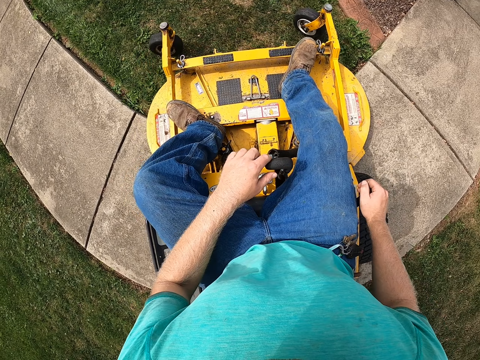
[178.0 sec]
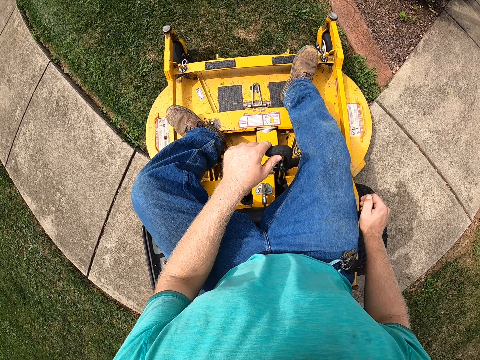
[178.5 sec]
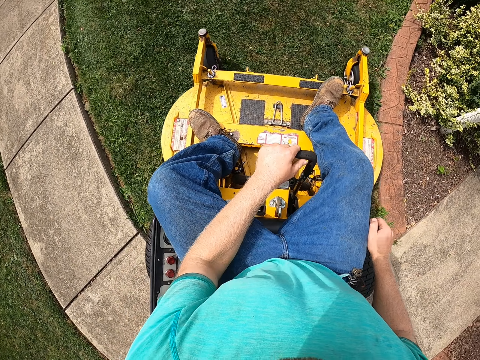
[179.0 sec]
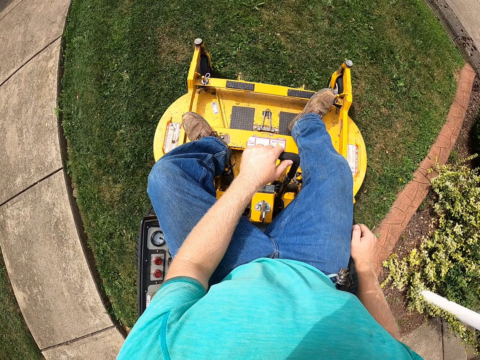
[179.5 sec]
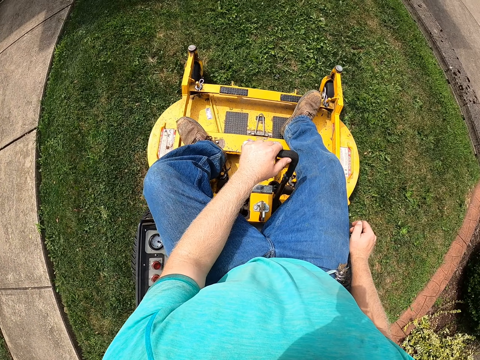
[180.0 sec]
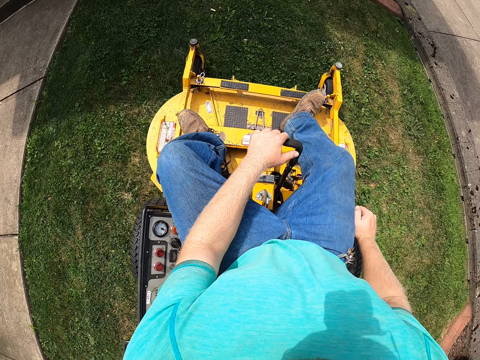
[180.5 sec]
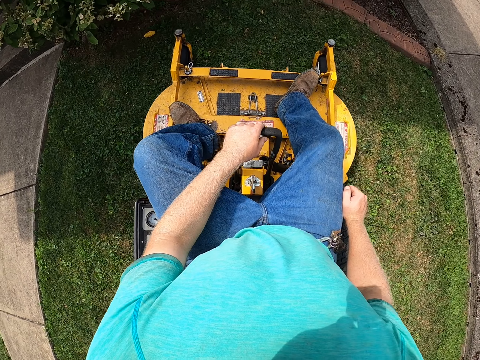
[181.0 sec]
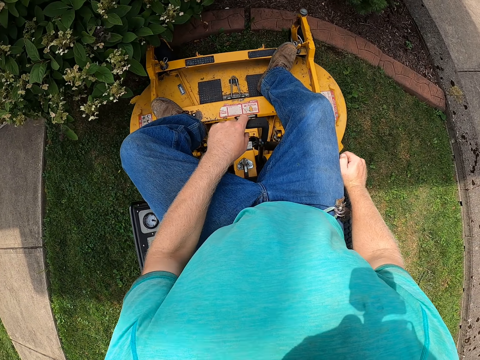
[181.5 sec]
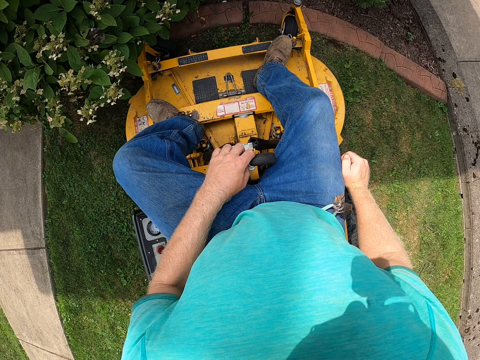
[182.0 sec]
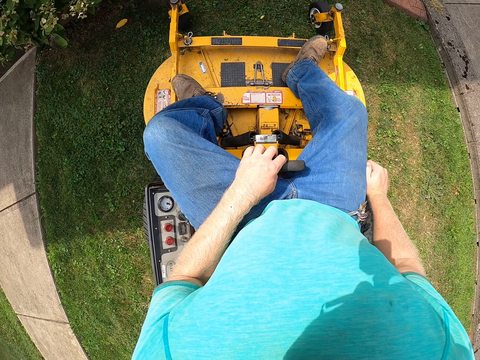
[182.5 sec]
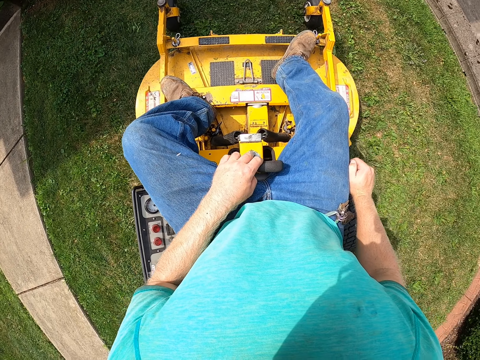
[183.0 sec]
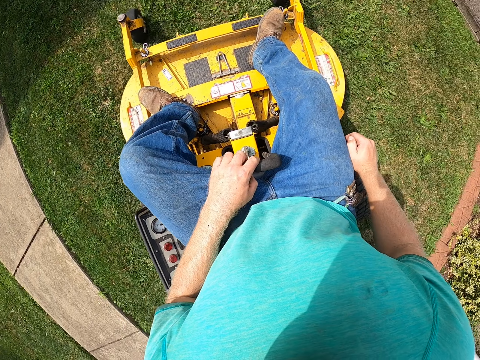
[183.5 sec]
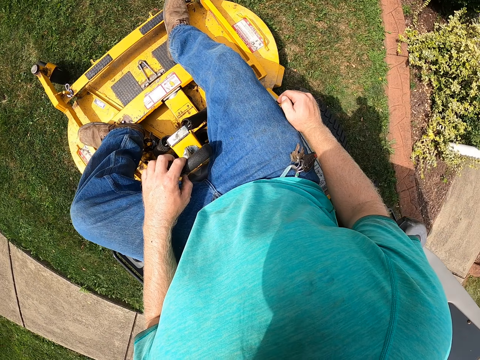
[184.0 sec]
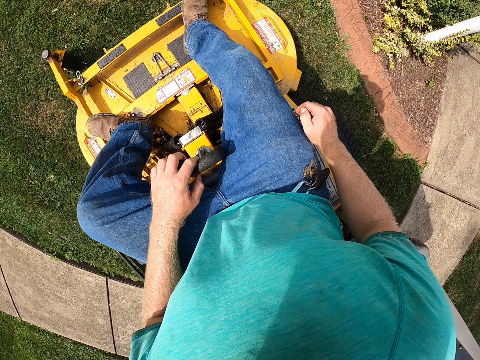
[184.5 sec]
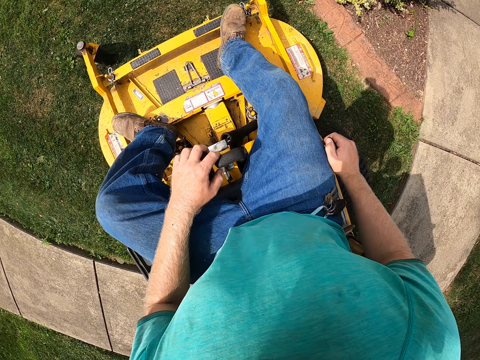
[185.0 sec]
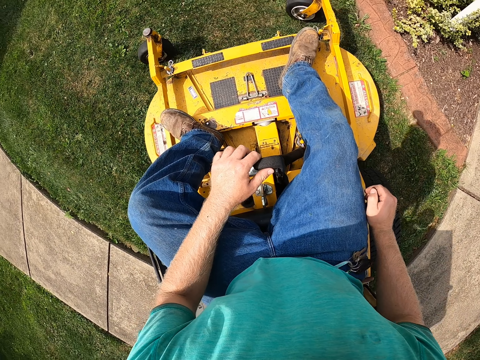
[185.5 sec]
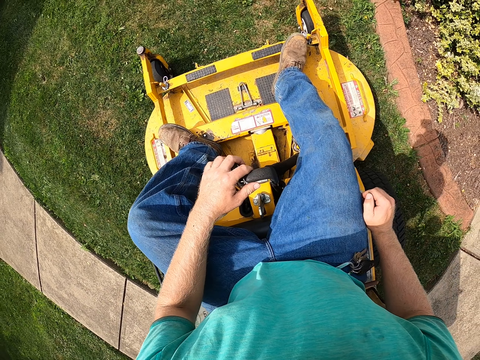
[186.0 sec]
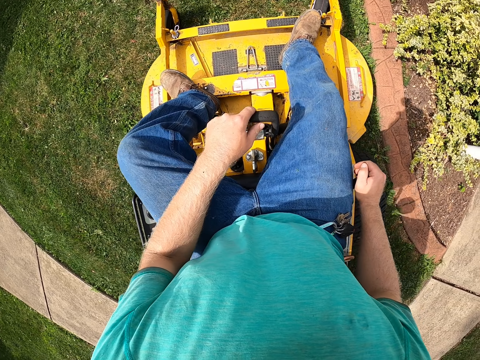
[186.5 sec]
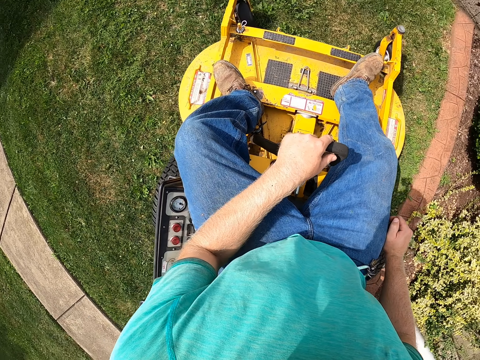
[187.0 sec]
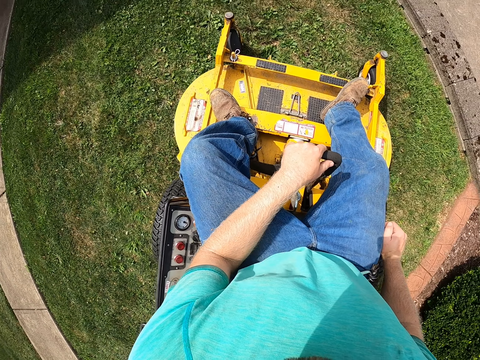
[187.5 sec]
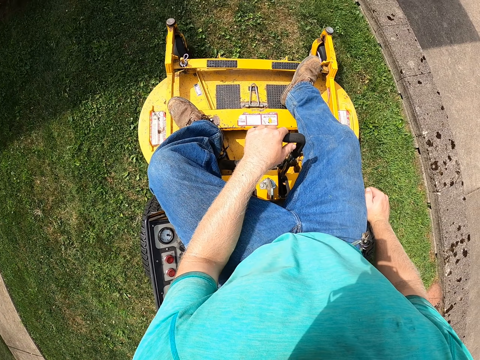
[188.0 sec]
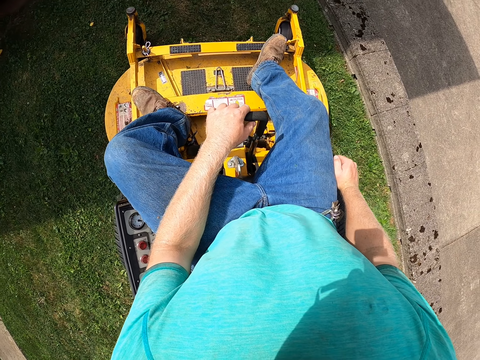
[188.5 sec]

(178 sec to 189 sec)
The camera wearer moves the mower forward. They move the mower backwards. They move the mower forward.

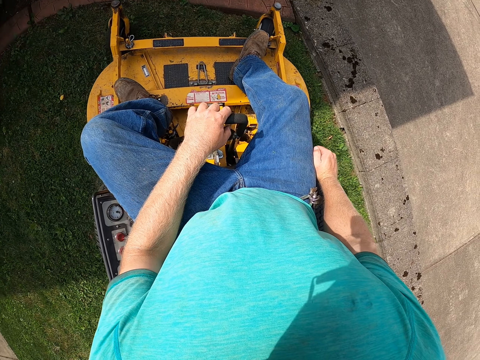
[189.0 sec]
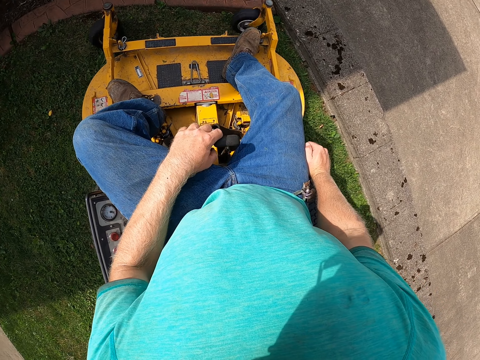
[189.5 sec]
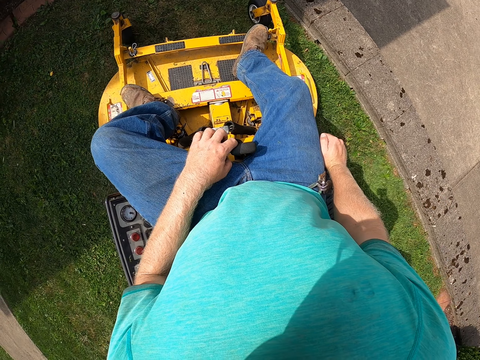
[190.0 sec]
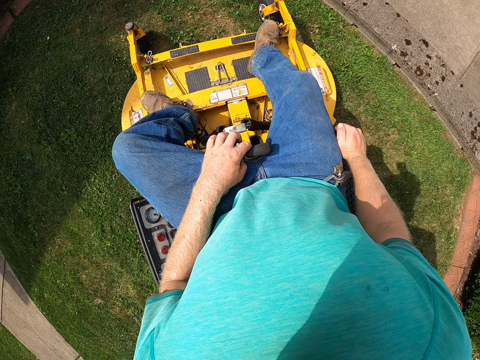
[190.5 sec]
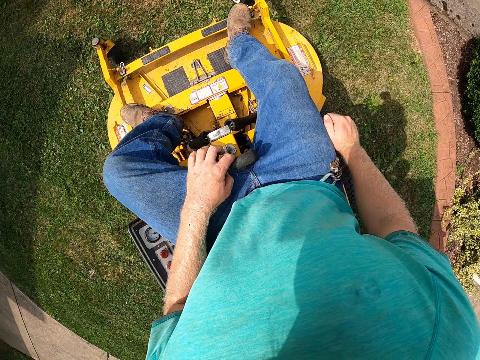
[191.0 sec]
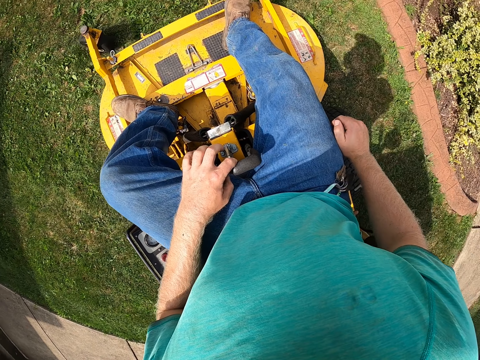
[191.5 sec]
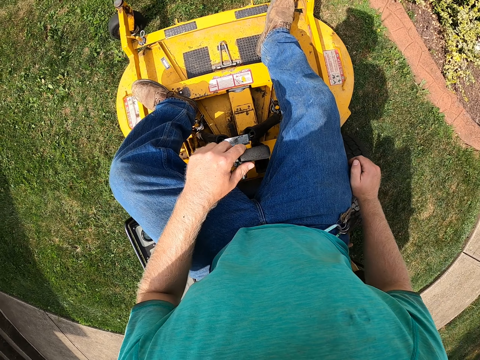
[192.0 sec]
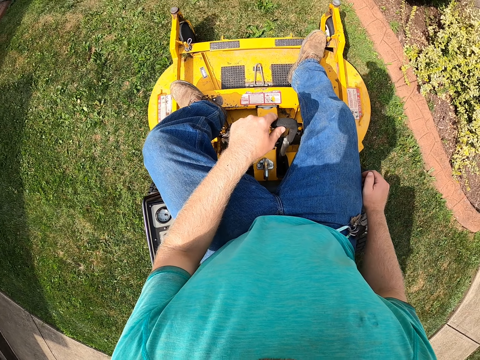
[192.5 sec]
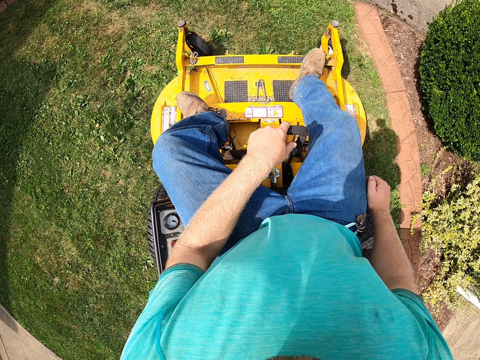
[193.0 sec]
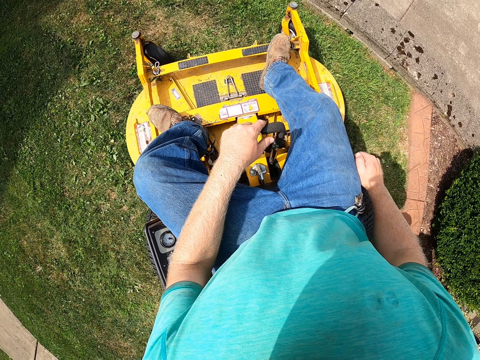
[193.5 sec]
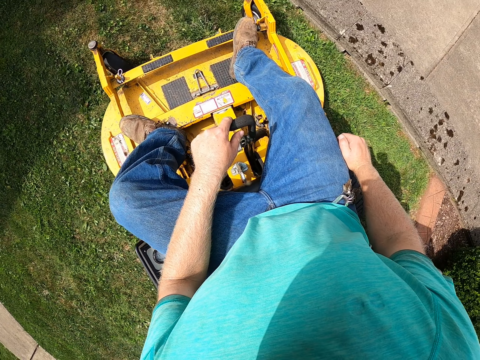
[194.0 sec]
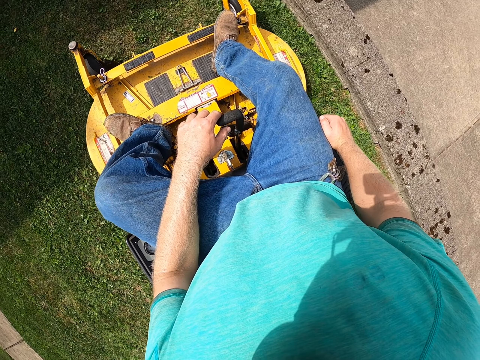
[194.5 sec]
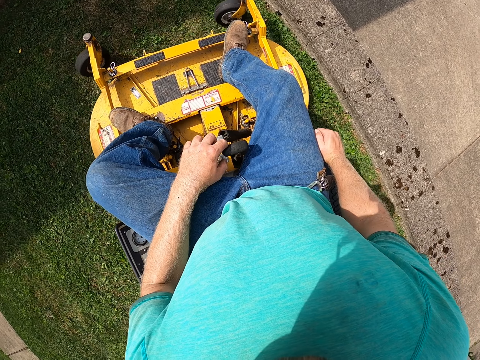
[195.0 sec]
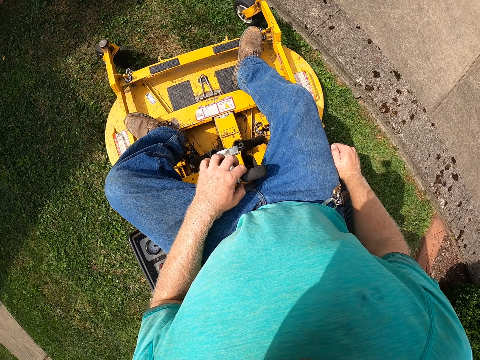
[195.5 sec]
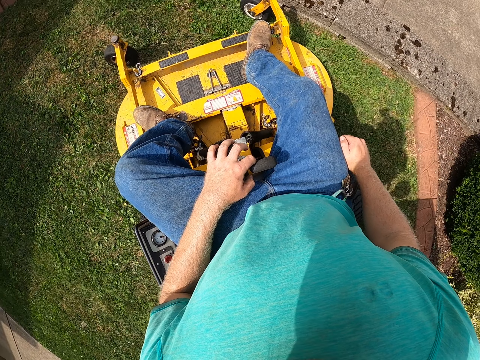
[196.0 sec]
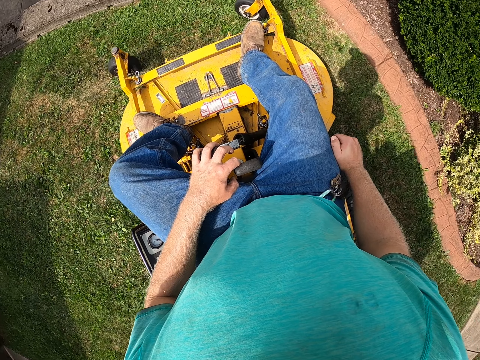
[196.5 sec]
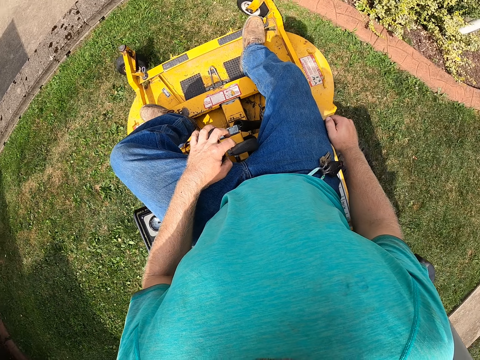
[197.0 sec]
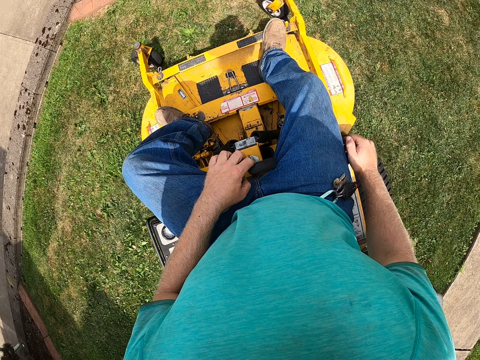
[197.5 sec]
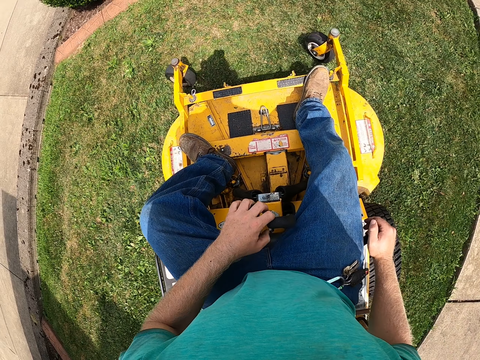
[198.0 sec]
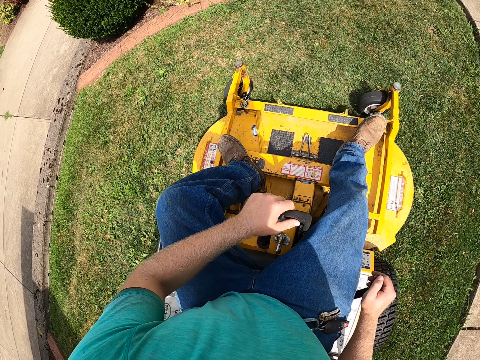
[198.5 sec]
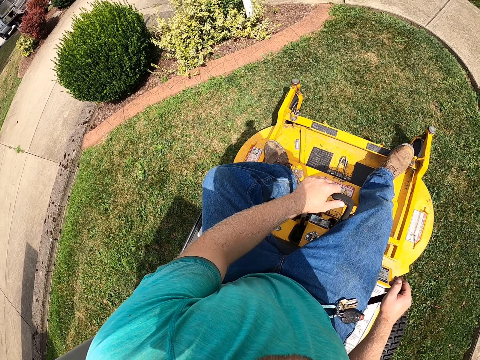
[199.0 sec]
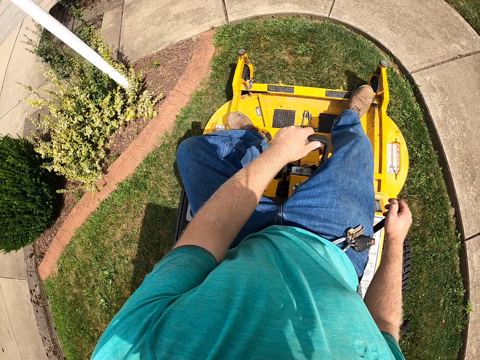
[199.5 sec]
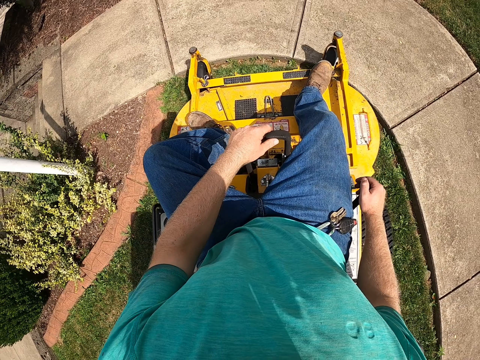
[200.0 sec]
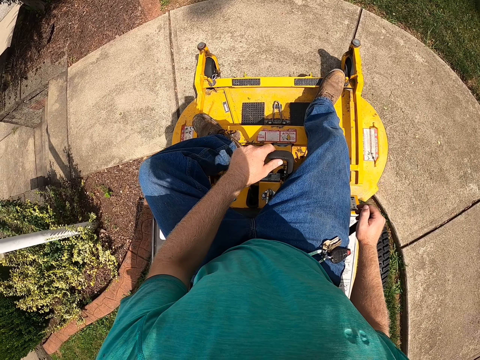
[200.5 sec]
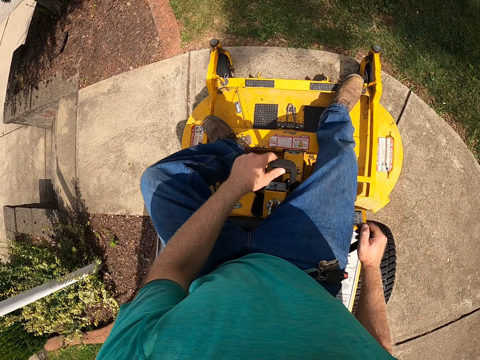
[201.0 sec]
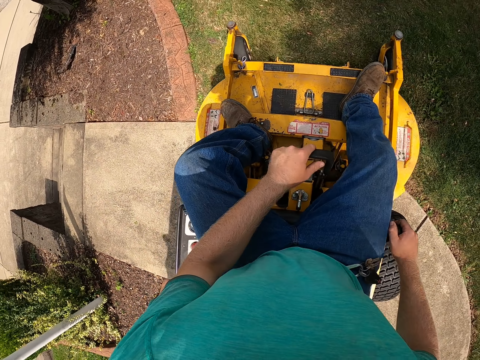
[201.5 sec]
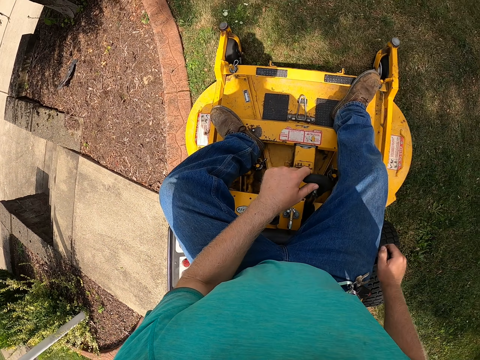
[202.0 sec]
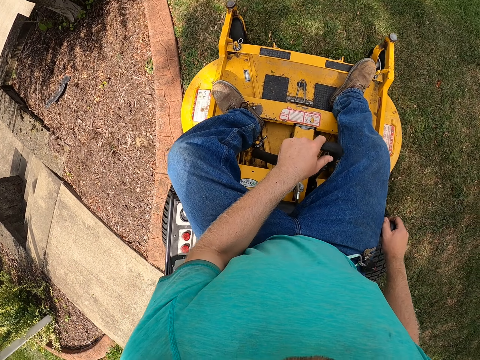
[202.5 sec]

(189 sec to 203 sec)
The camera wearer moves the mower backwards. They move the mower forward. They move the mower backwards. They drive the mower over the pavement. They drive the mower on the grass.

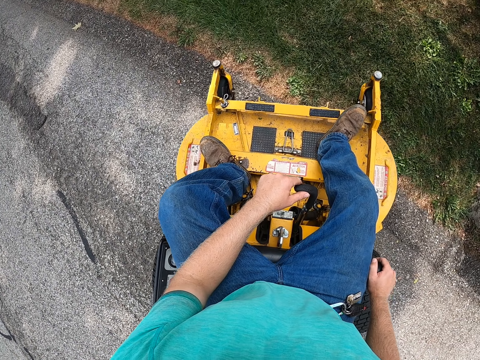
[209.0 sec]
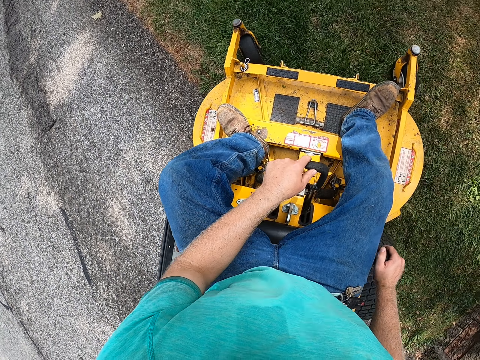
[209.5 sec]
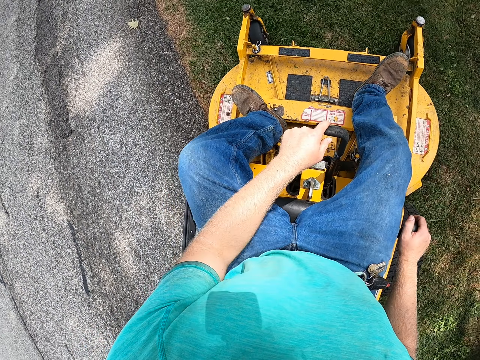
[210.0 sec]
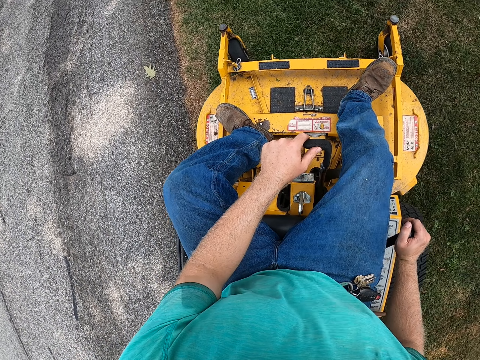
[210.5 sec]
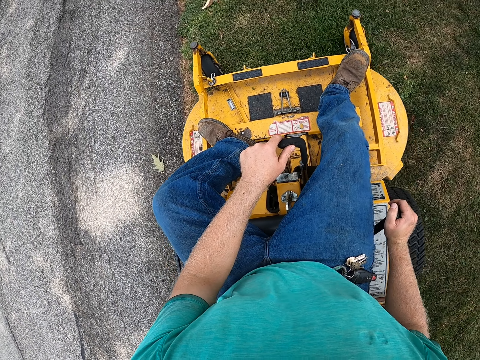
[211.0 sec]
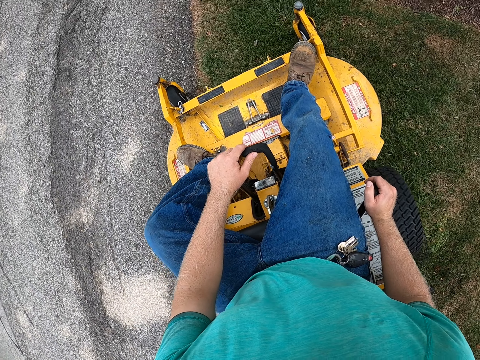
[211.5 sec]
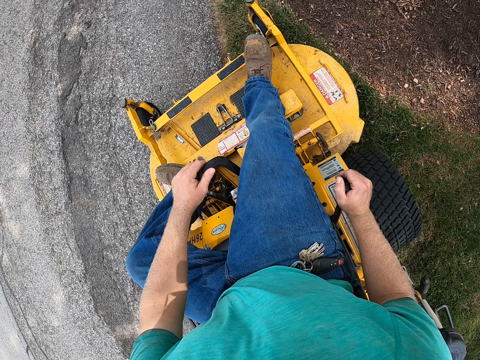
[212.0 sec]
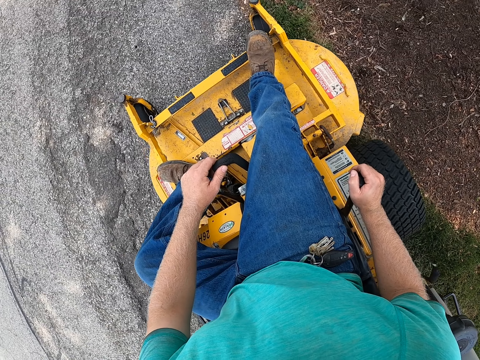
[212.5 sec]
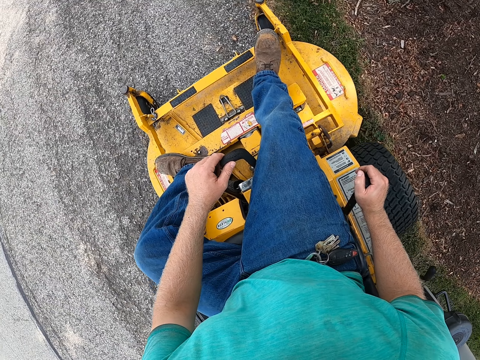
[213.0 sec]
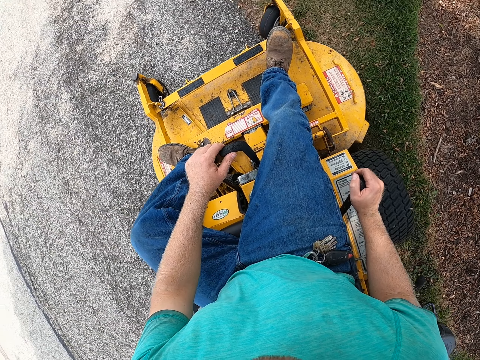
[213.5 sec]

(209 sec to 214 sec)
The camera wearer drives the lawn mower on the lawn with his left hand on the steering wheel and his right hand on the gear. He drives the lawn mower over the pavement.
